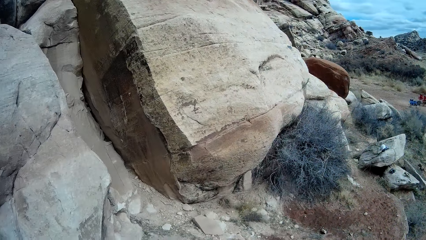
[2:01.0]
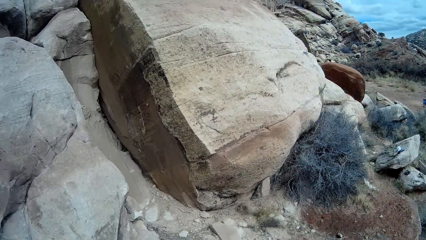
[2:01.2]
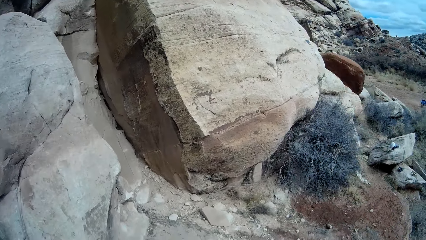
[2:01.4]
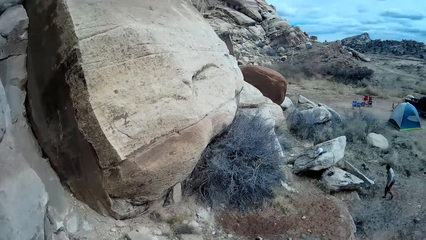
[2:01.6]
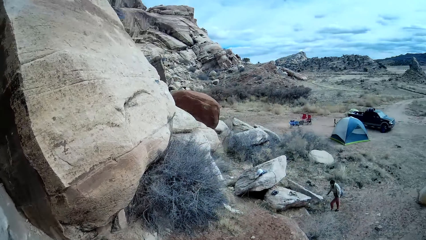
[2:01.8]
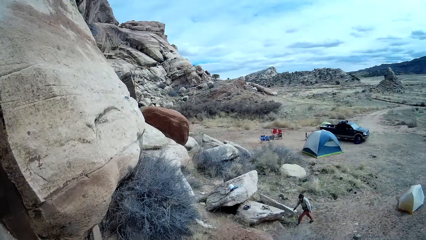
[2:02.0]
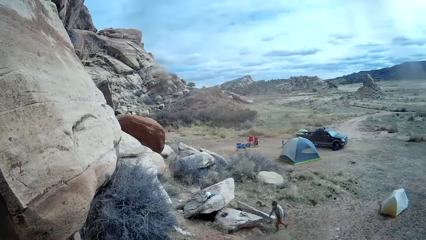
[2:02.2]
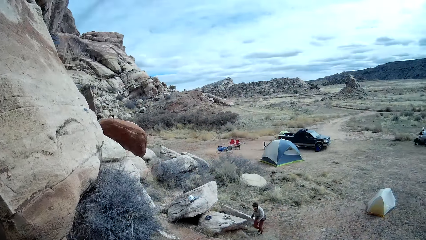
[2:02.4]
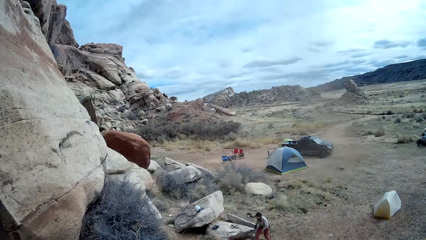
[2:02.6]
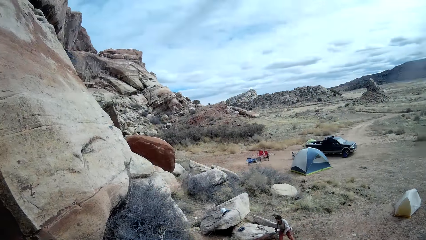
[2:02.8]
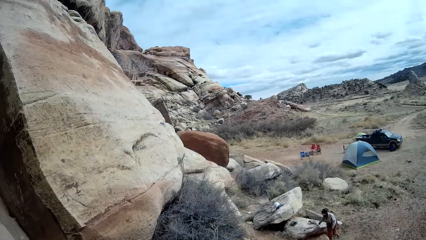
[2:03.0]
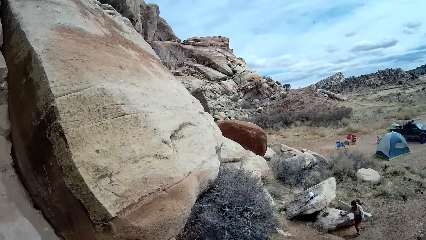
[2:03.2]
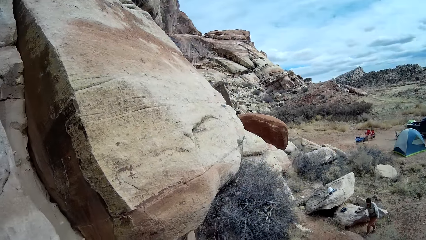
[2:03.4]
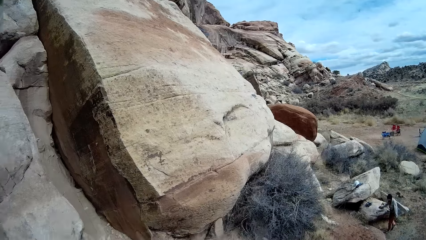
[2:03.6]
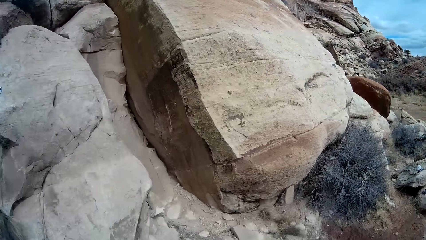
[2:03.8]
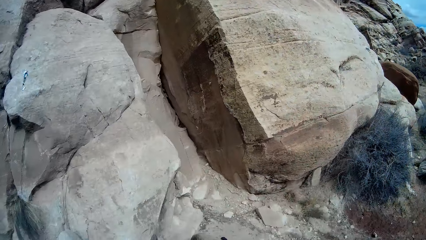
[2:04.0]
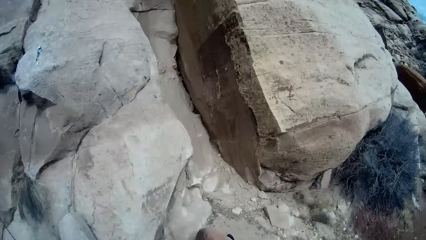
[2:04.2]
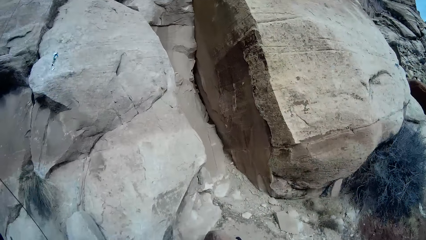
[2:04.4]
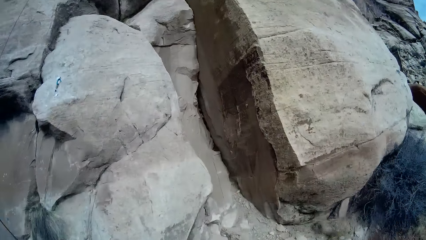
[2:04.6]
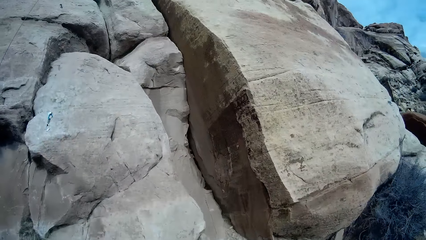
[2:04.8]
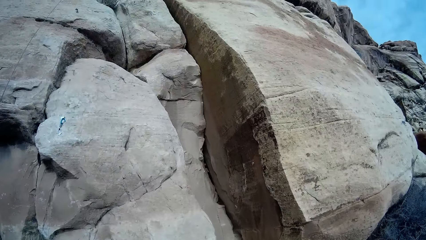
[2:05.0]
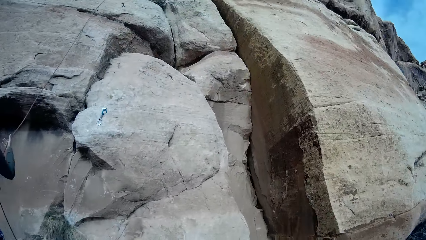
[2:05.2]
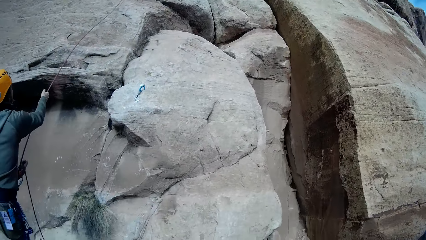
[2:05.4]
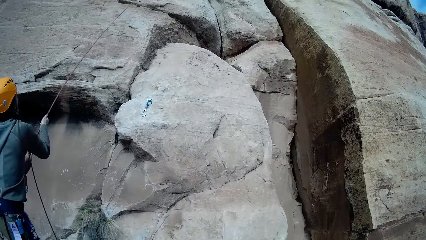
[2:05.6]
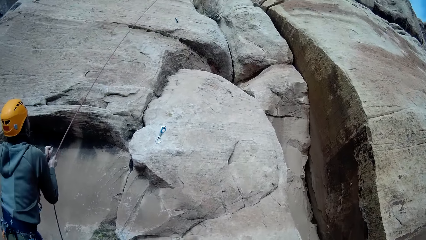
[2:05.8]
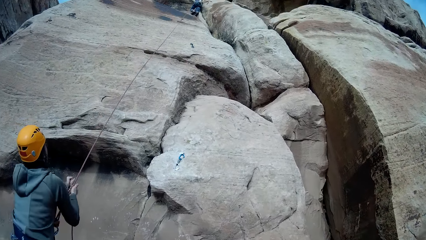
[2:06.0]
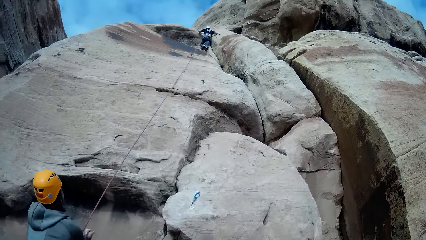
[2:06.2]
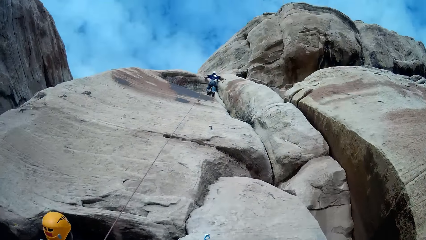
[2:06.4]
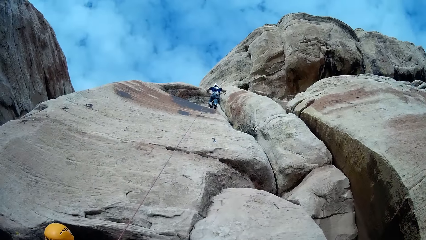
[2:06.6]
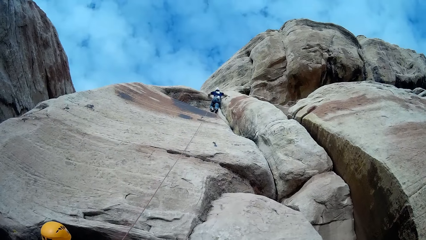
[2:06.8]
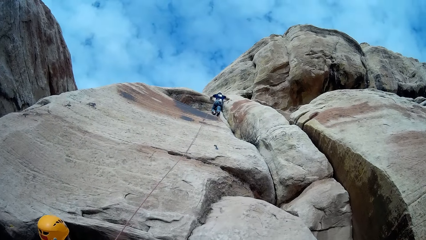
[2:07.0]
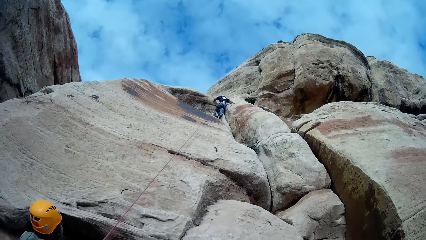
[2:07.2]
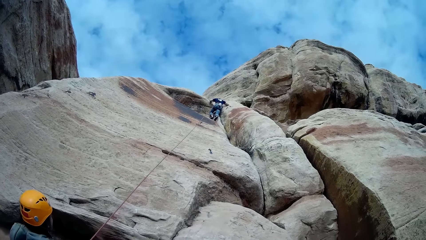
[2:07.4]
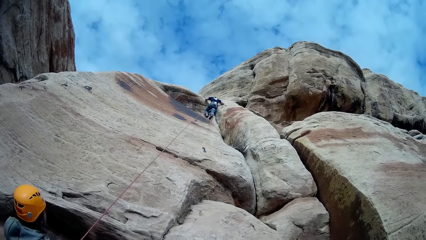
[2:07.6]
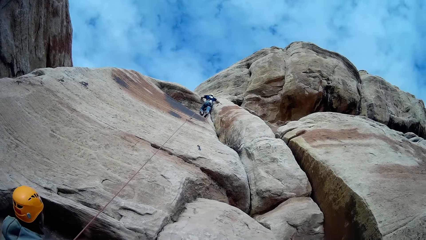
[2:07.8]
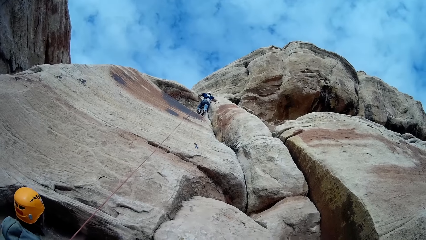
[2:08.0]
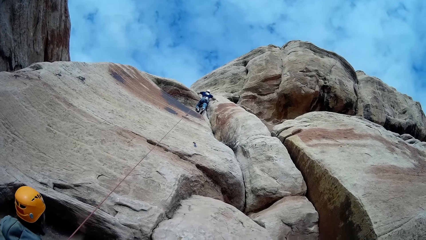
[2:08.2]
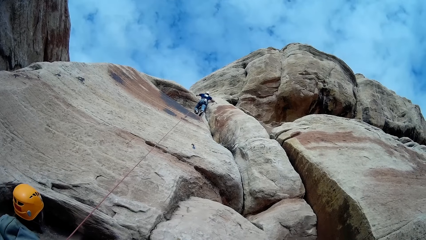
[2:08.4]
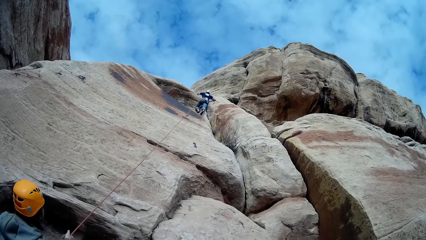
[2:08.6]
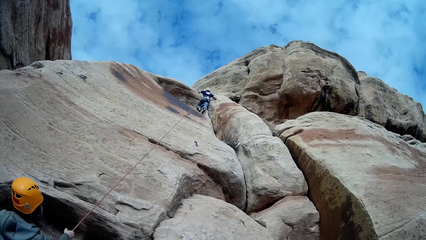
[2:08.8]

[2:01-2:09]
A person touches a rock.

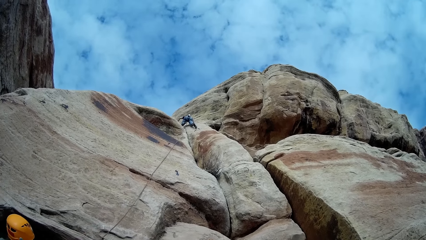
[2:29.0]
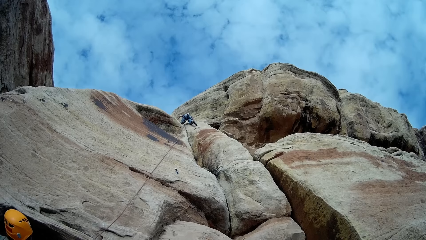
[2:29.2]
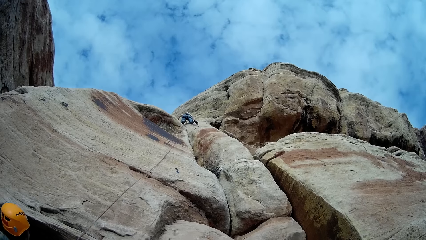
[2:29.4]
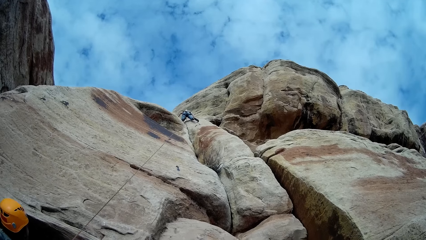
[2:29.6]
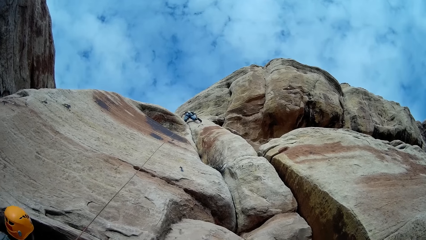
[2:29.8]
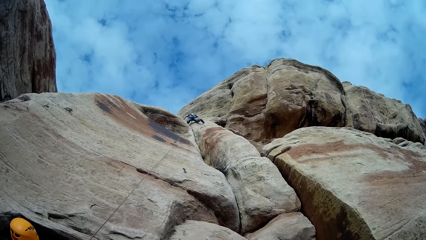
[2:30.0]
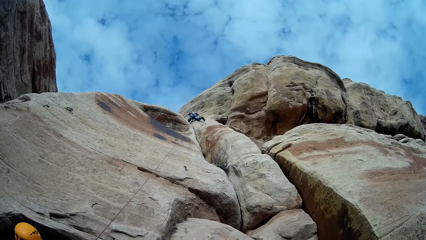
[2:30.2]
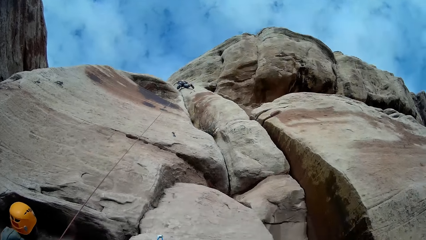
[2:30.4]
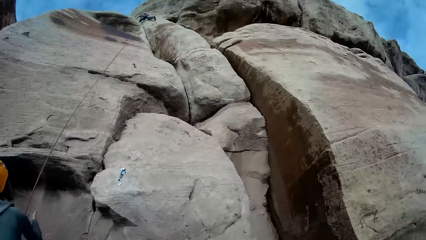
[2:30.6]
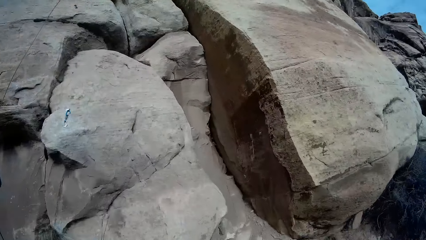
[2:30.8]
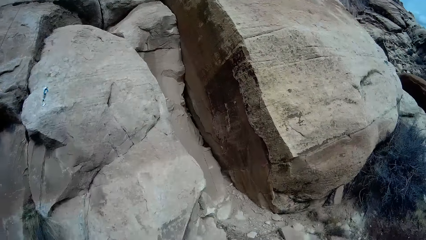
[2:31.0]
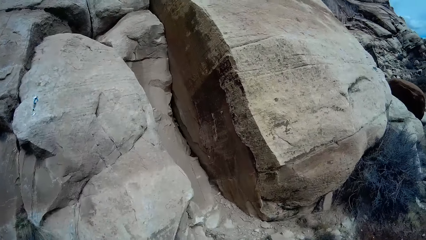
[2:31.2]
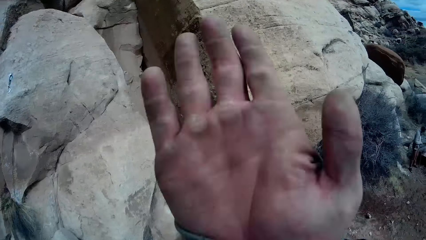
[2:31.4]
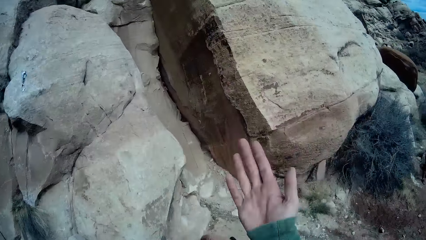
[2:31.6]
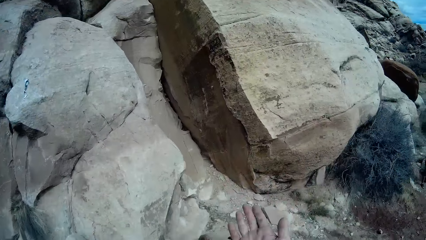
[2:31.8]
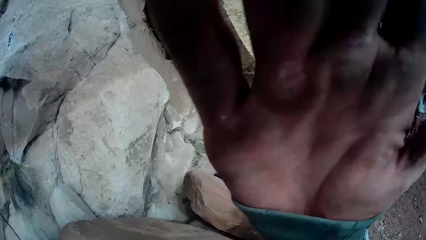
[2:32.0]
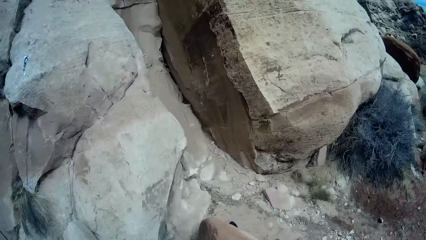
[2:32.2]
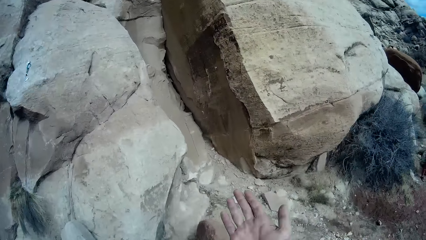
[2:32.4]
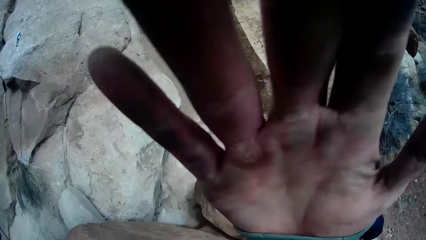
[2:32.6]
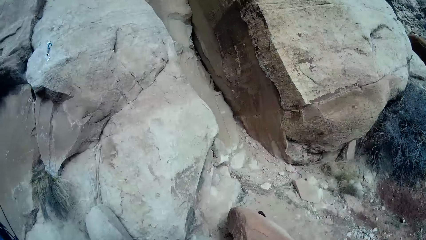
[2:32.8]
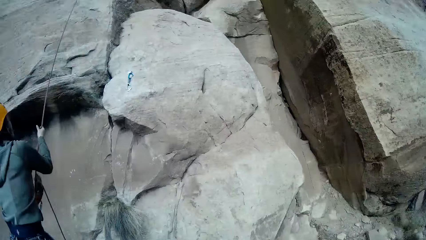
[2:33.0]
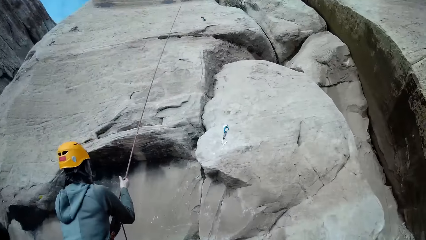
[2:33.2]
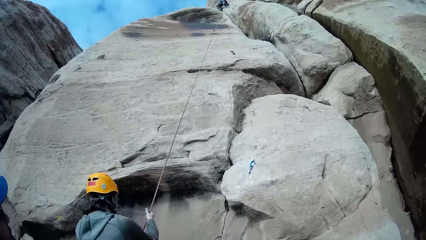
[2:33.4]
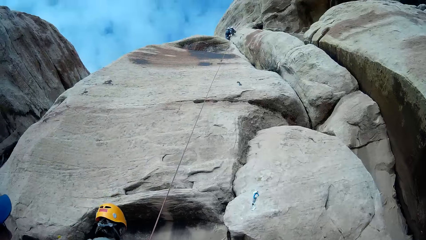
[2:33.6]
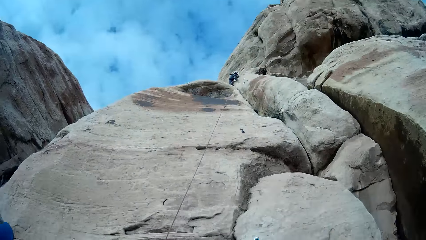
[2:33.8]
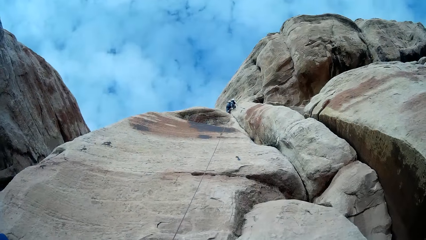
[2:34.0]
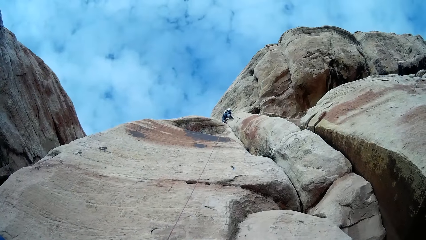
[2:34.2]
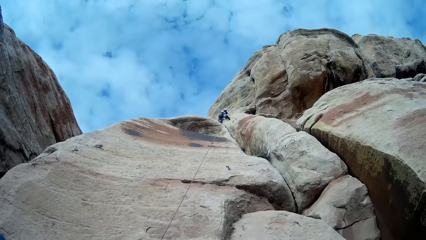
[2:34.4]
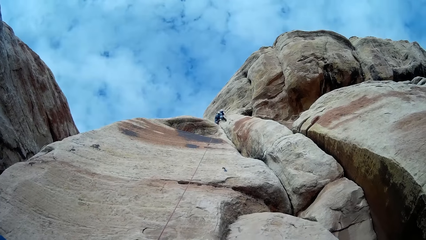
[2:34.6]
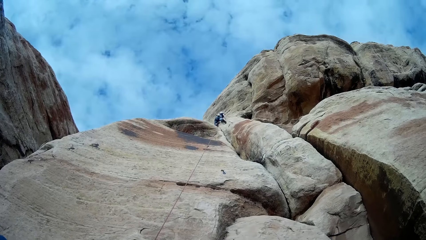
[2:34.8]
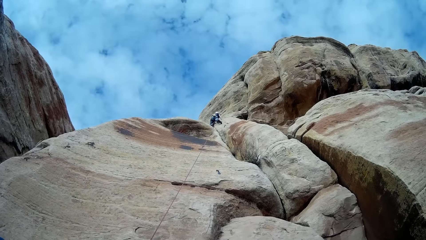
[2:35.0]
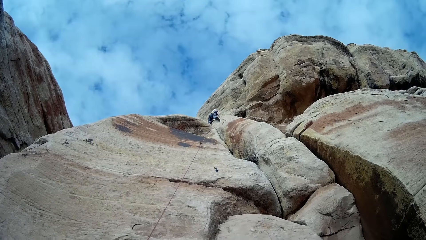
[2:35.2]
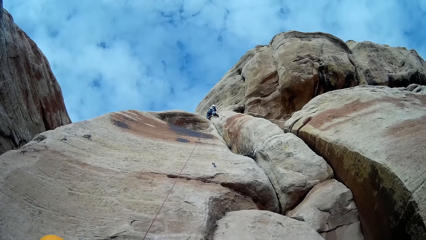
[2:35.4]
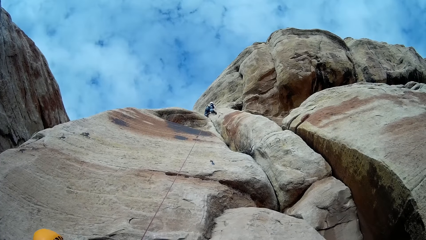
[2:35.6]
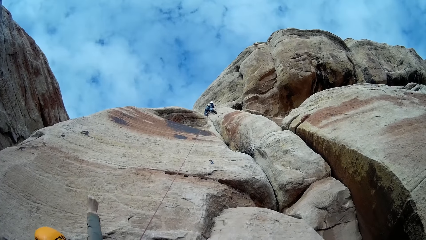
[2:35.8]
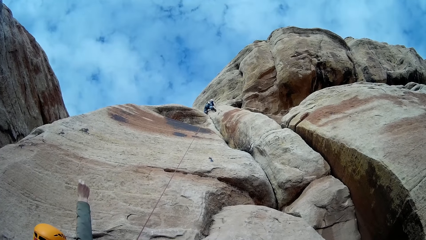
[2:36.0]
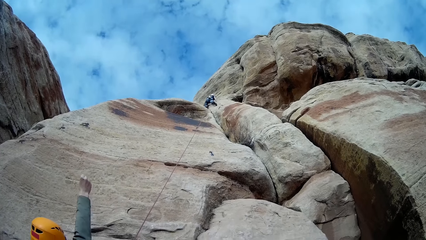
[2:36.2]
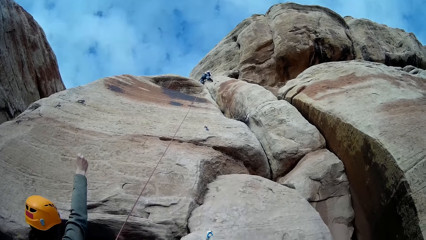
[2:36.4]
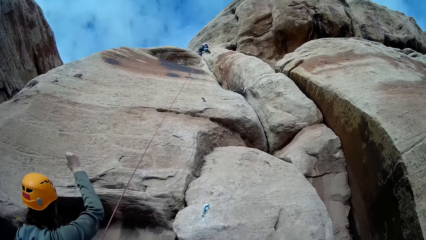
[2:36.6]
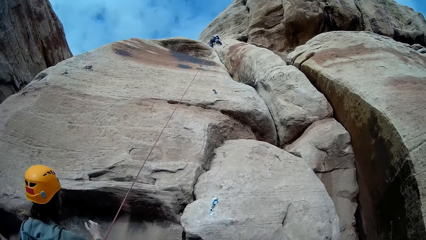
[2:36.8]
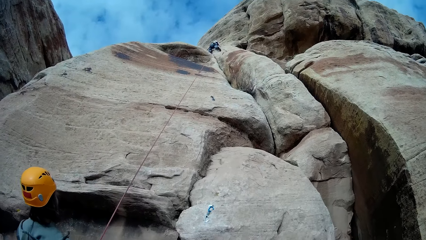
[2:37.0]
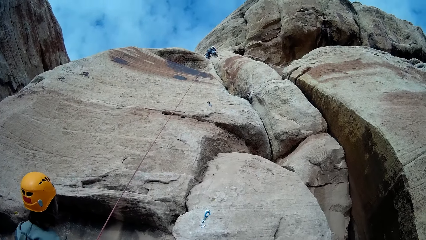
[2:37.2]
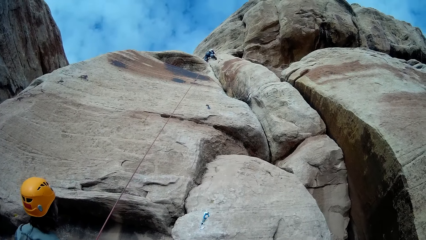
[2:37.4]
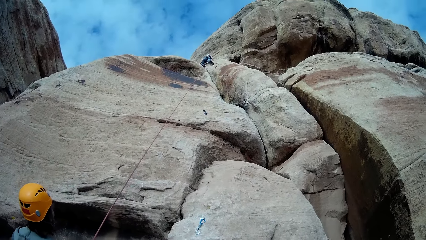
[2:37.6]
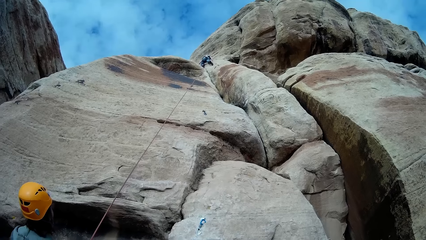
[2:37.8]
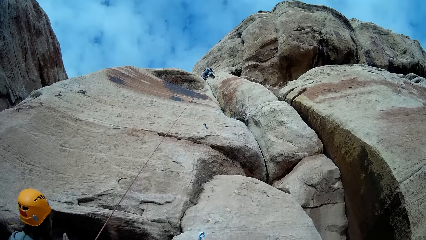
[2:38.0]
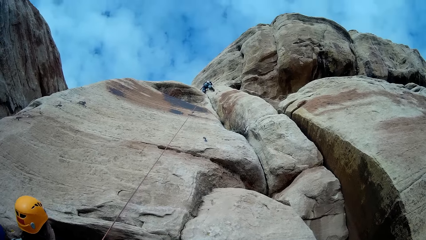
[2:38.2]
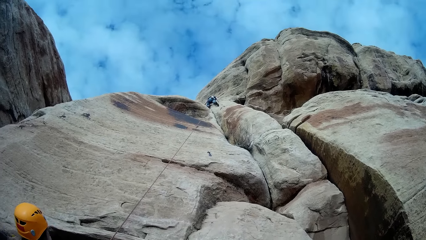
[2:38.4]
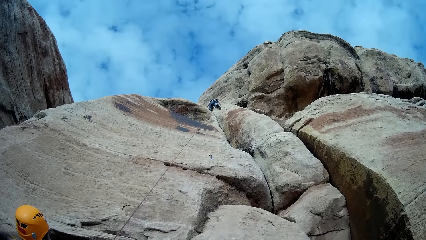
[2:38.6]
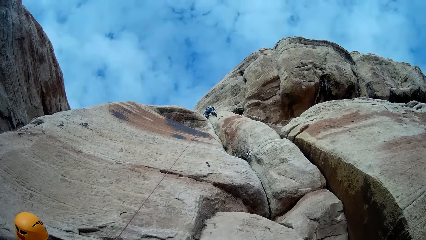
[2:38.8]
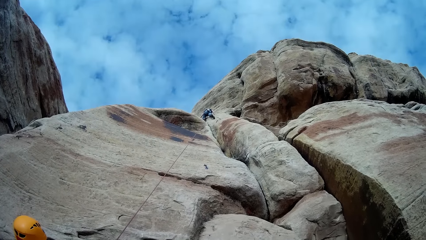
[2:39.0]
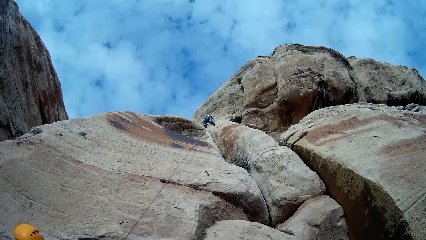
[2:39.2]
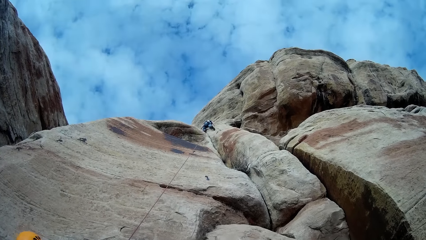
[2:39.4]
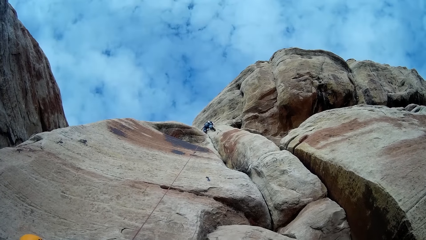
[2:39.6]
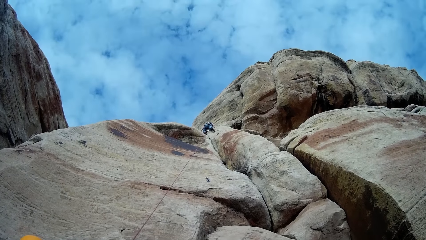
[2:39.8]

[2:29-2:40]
The man plays with the camera with his right hand. The camera wearer lifts a hand. The woman raises her right hand up. She puts down her hand.
